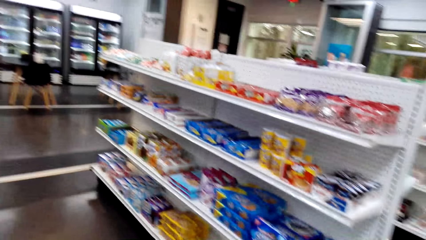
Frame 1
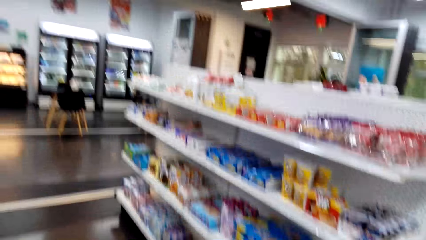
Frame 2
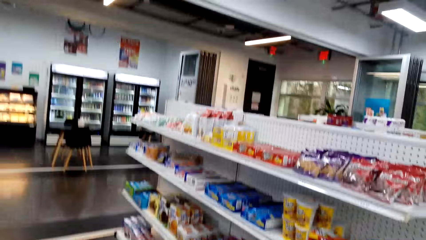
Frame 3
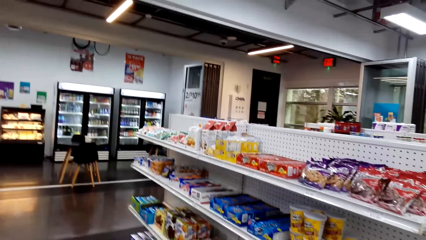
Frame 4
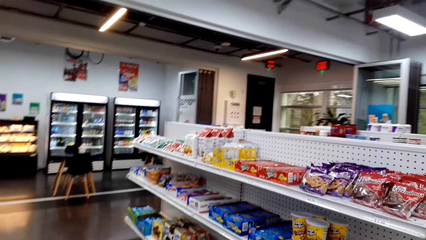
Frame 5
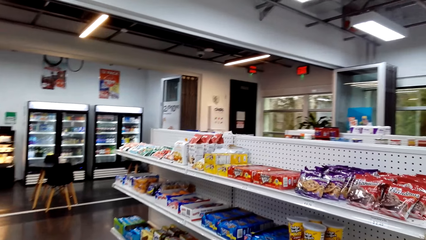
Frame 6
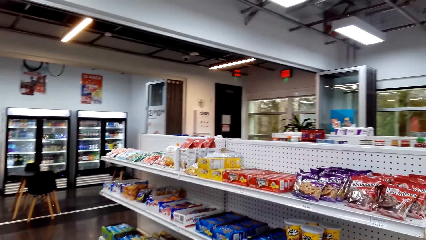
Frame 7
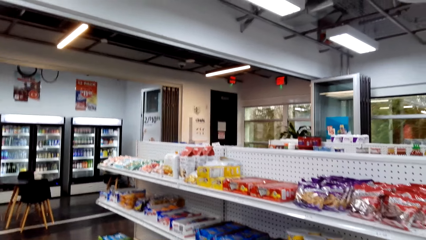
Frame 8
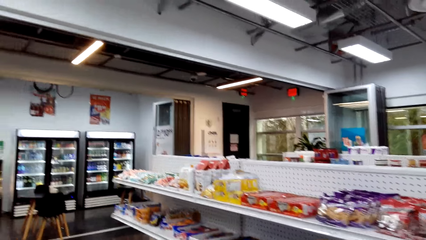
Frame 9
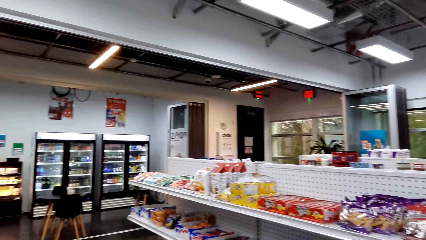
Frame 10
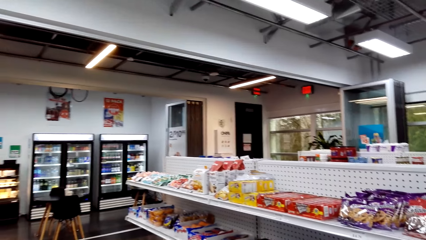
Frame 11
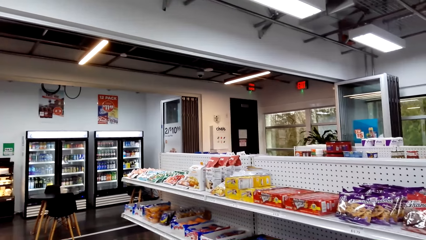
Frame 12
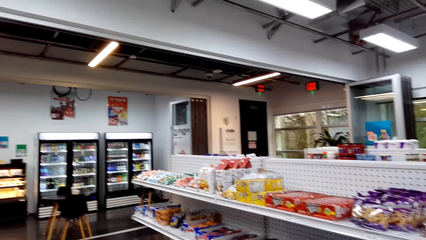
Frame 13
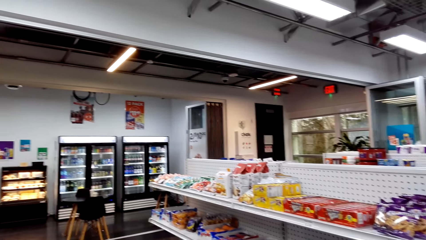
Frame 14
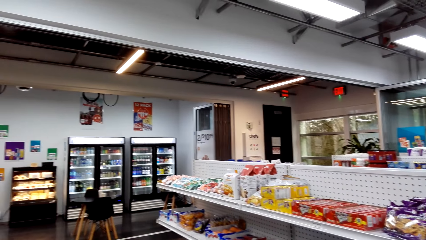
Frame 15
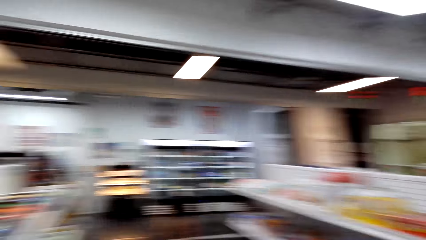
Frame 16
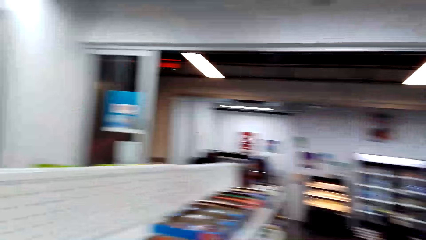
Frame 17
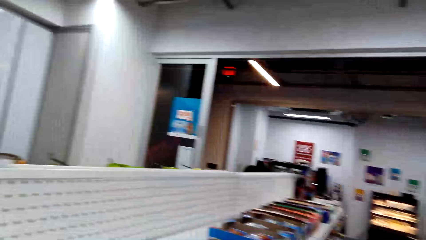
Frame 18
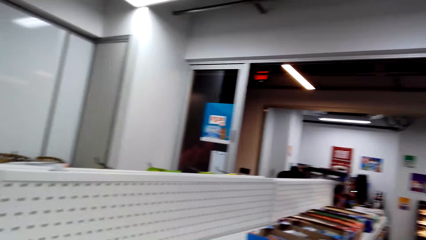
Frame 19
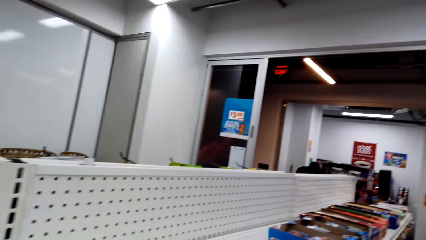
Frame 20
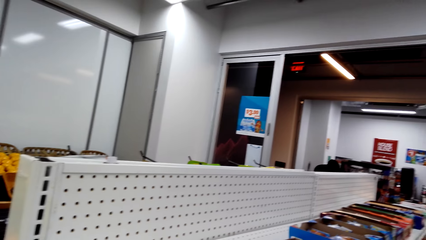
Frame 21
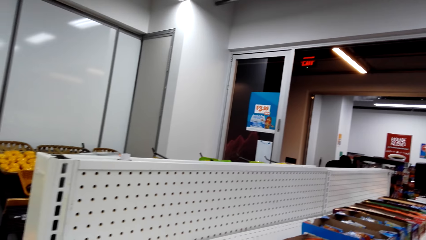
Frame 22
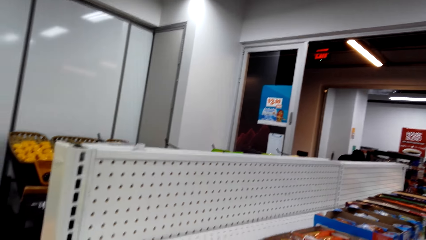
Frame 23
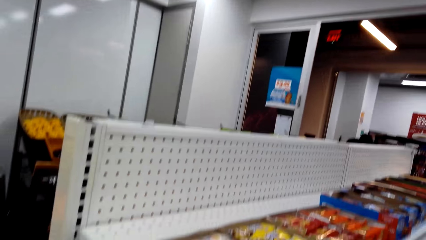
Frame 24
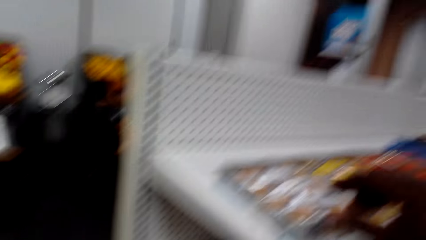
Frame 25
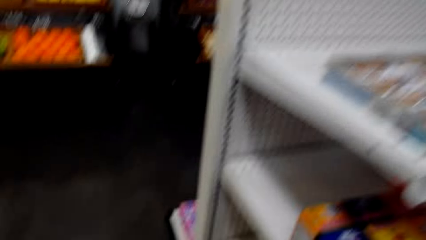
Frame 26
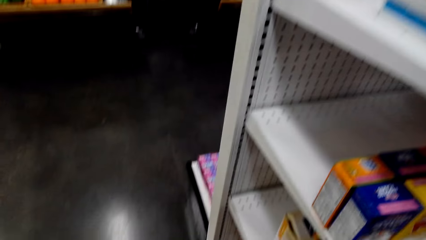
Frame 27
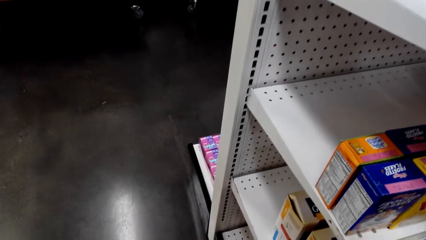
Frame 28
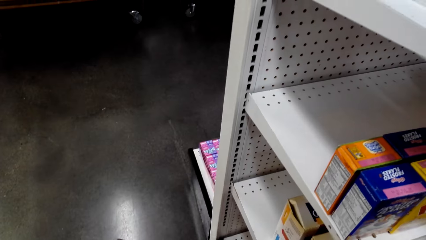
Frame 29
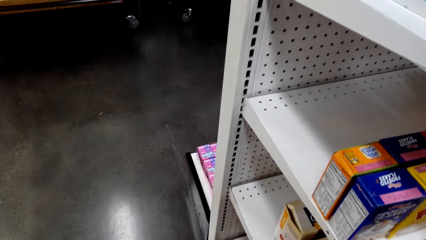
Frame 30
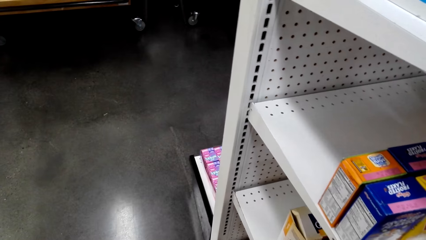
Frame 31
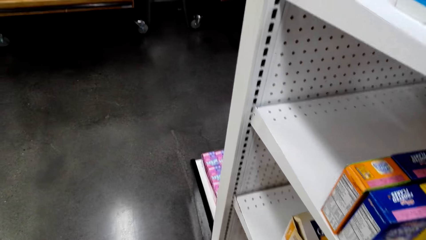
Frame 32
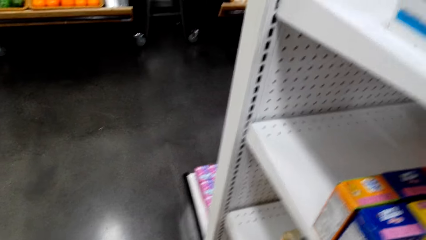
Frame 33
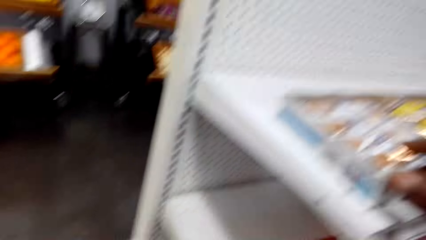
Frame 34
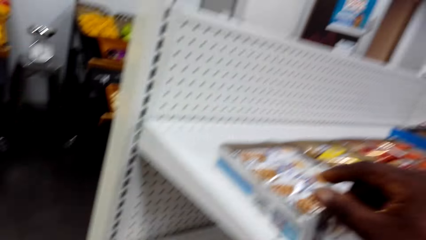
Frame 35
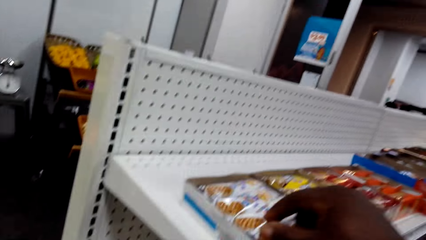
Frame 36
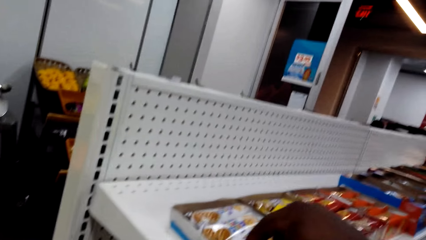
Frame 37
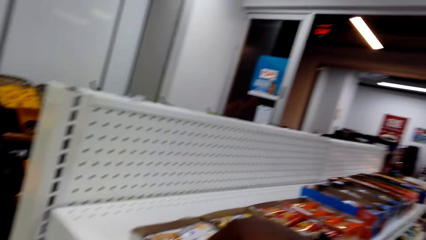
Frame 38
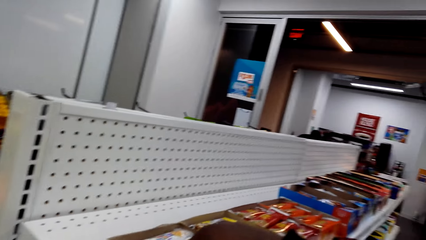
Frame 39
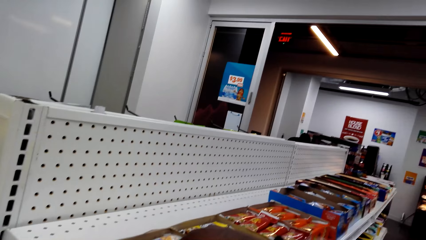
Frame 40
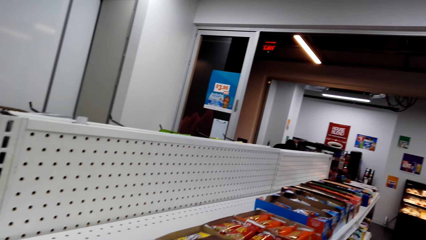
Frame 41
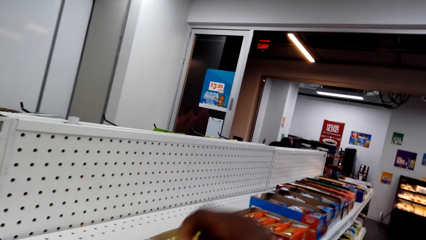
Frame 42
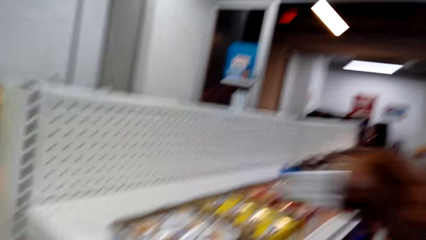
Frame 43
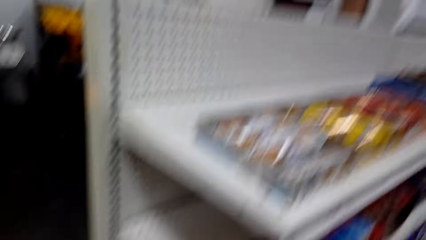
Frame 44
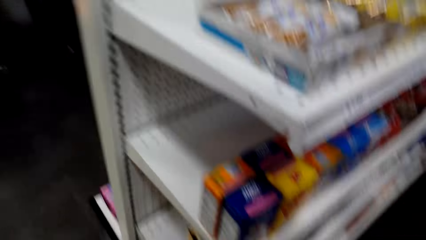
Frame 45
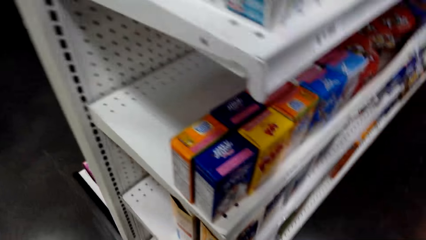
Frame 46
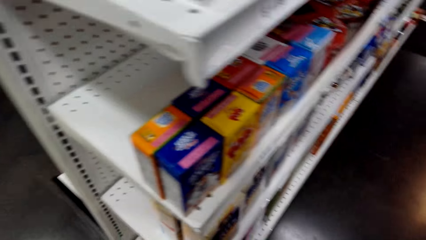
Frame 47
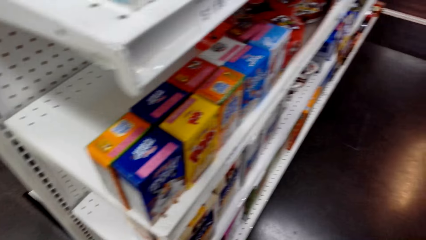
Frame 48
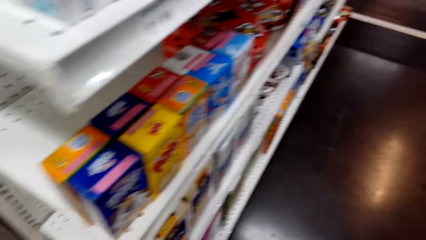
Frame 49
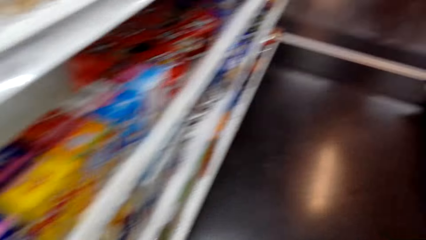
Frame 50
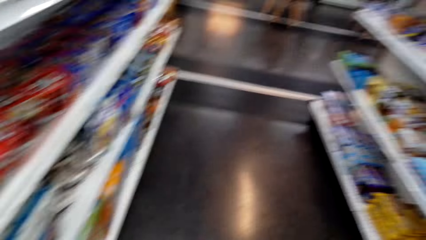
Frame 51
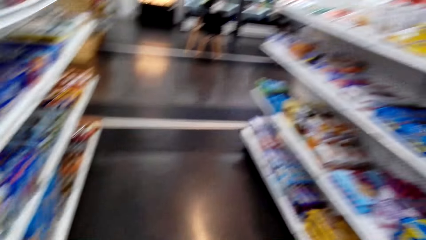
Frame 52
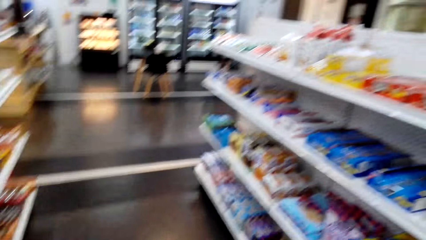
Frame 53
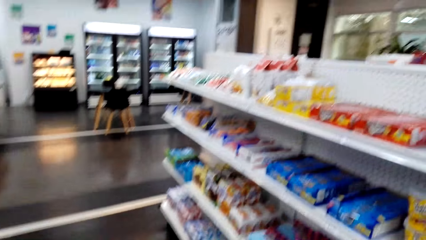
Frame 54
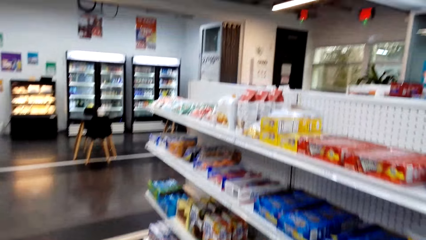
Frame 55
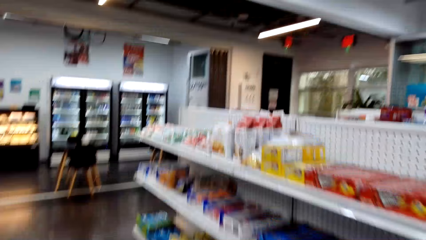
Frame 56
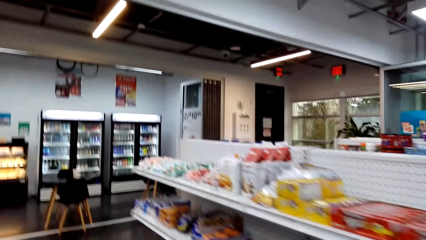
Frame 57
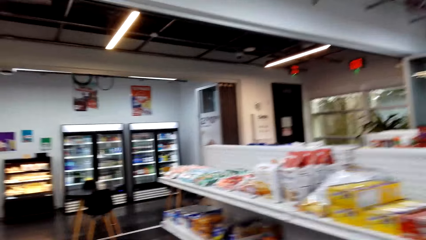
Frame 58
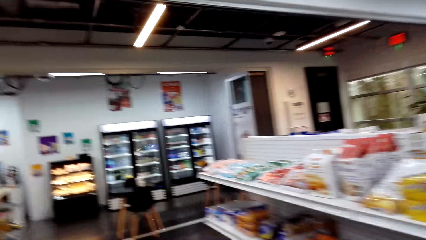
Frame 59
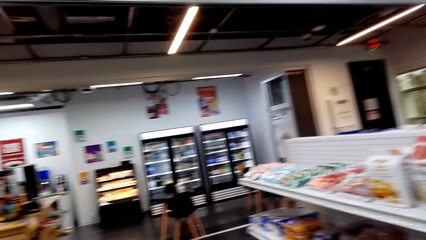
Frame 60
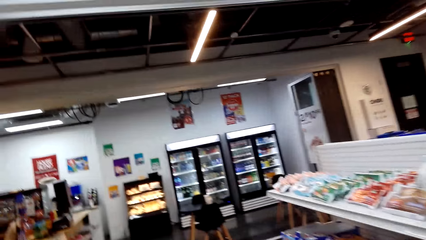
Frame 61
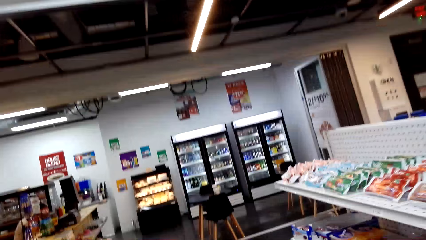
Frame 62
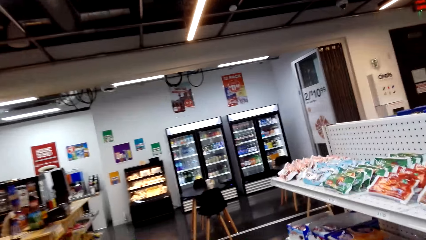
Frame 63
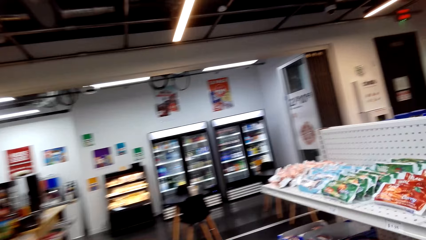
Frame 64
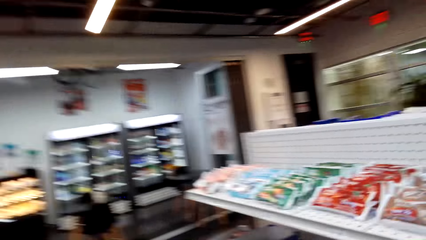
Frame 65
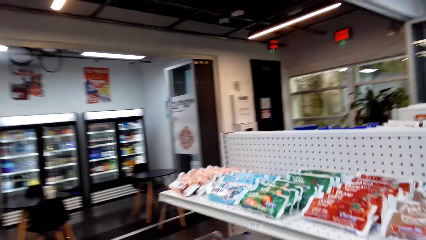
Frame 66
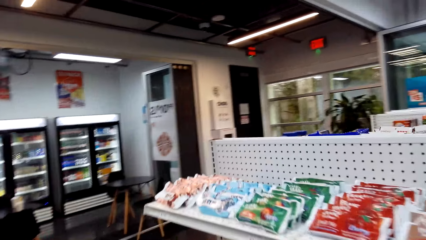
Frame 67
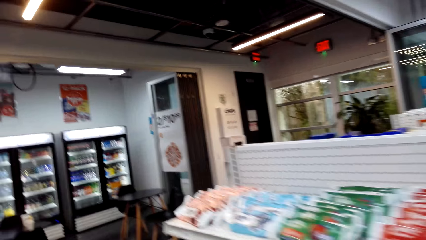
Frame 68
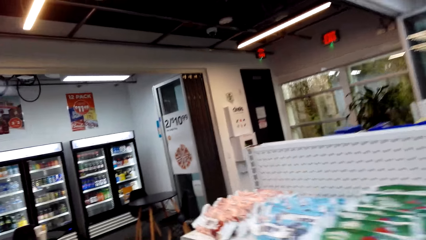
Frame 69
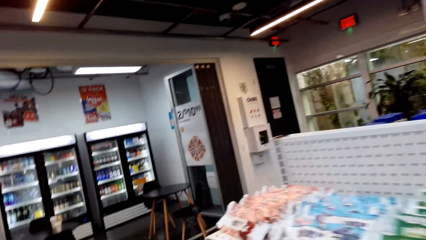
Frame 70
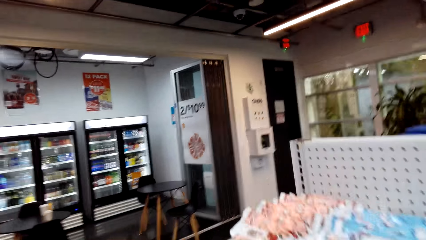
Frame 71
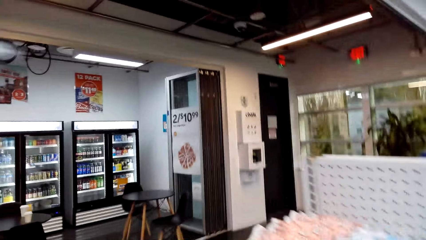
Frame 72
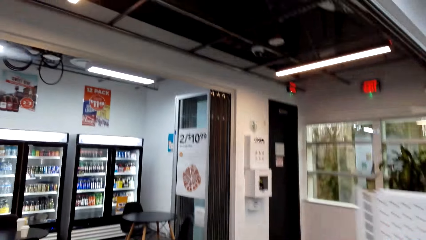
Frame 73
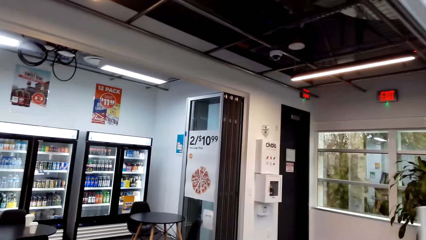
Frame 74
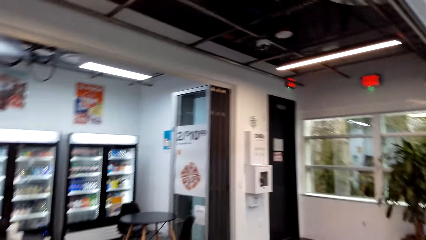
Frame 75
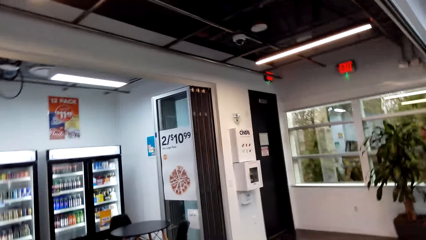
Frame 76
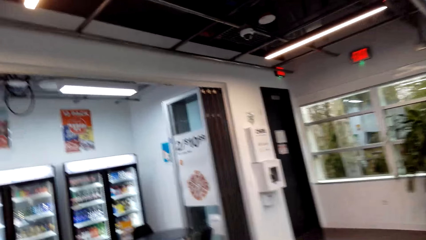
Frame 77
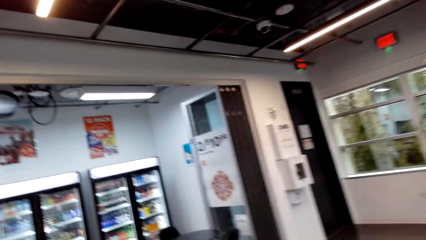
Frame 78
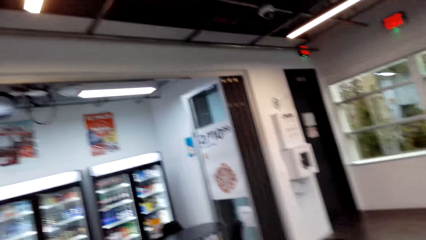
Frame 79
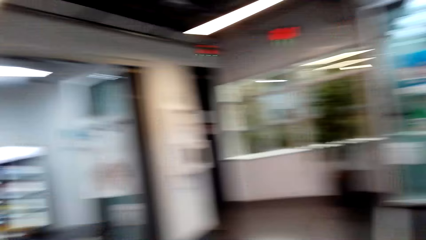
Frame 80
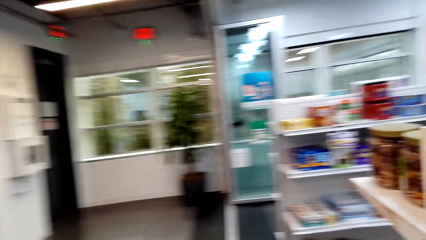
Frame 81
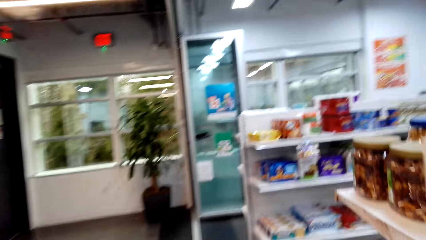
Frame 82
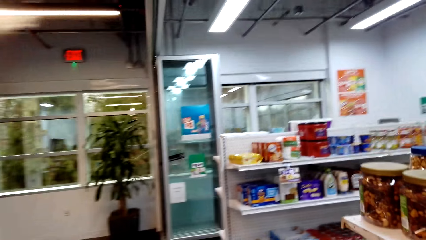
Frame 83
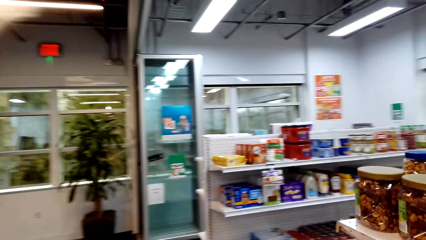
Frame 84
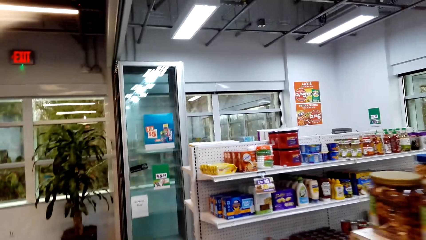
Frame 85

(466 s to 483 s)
The camera wearer looks at snacks on the shelves. They pick a packet of snacks. They look around and walk around.
